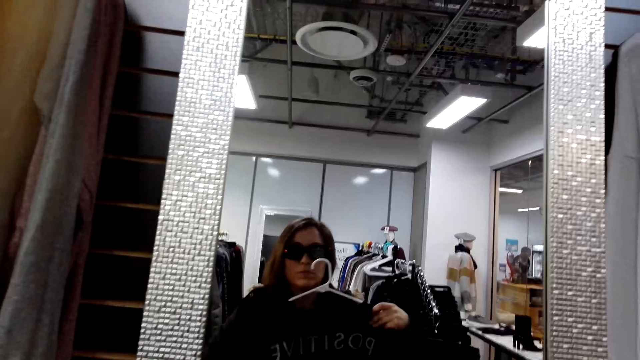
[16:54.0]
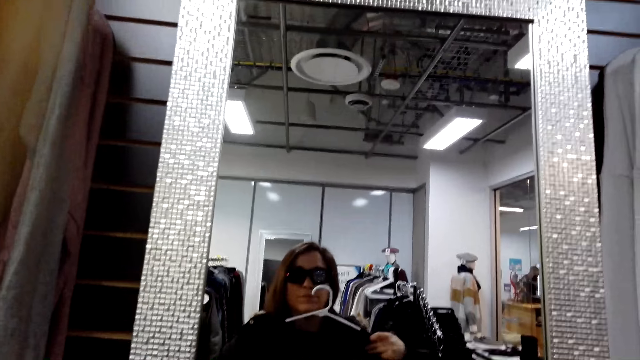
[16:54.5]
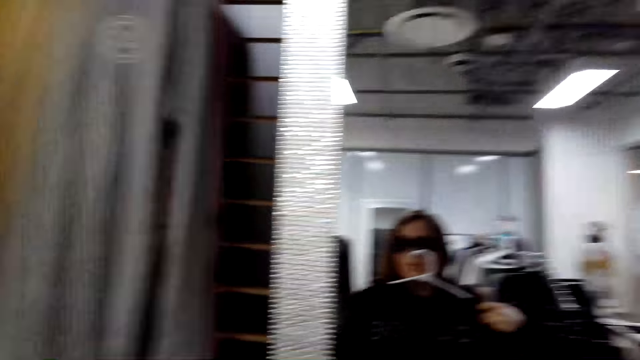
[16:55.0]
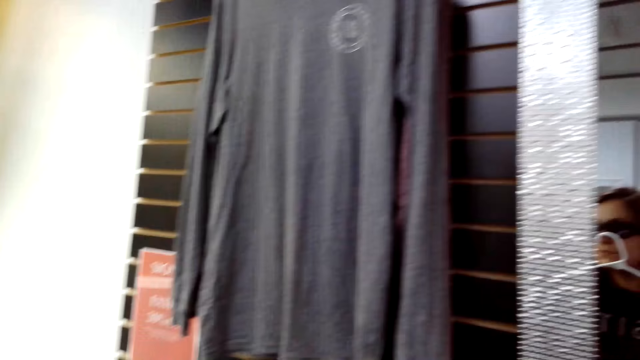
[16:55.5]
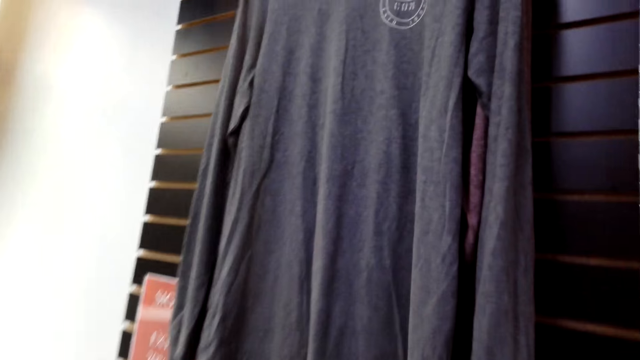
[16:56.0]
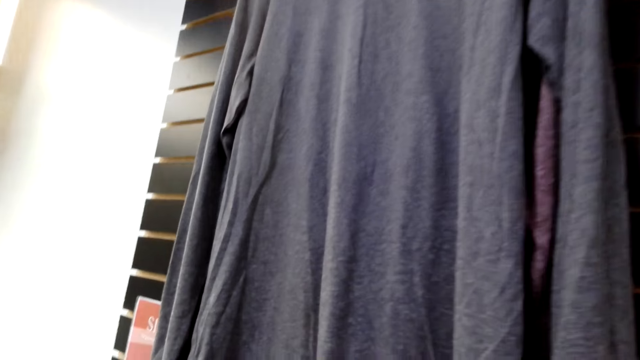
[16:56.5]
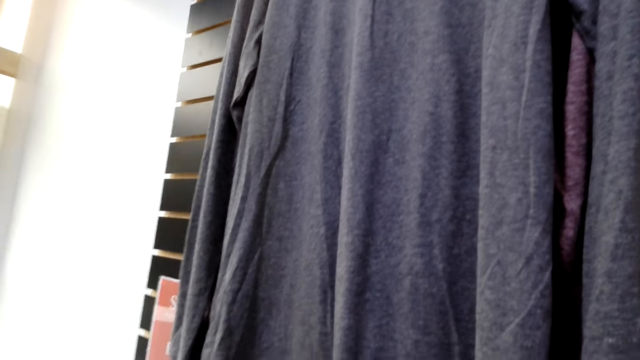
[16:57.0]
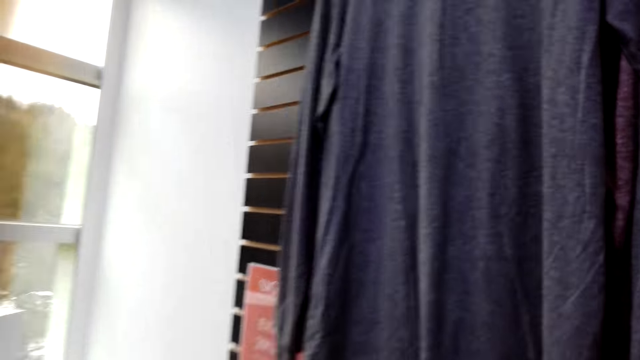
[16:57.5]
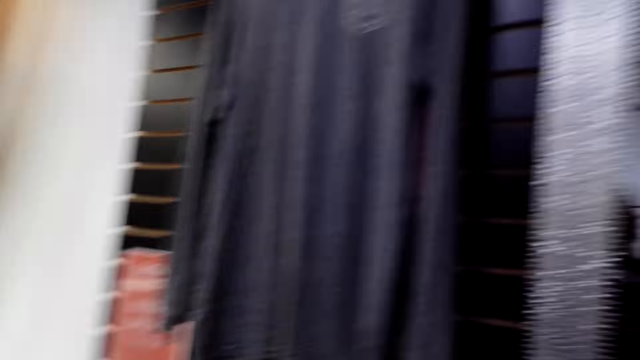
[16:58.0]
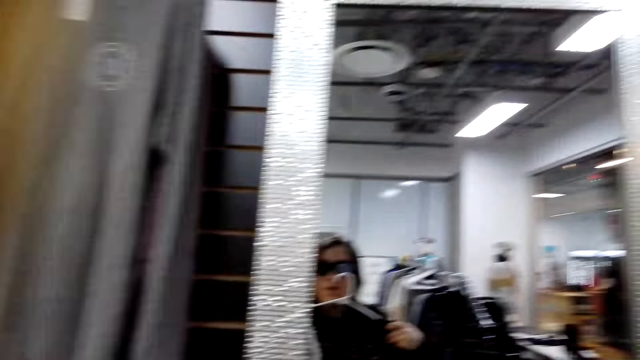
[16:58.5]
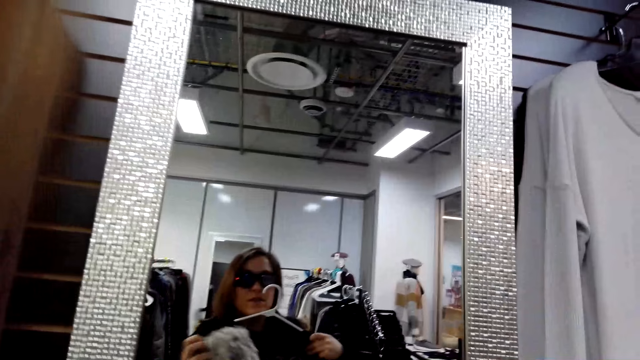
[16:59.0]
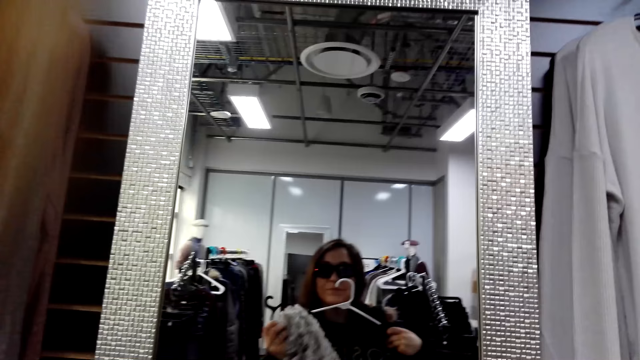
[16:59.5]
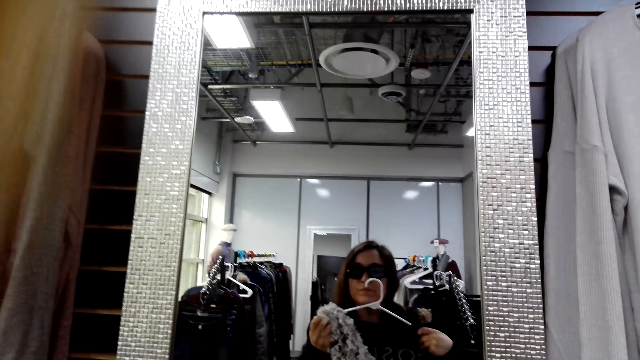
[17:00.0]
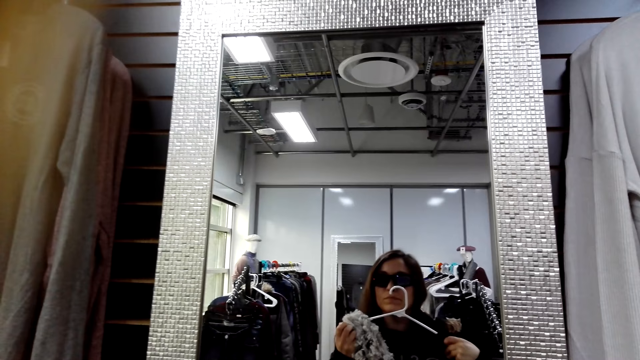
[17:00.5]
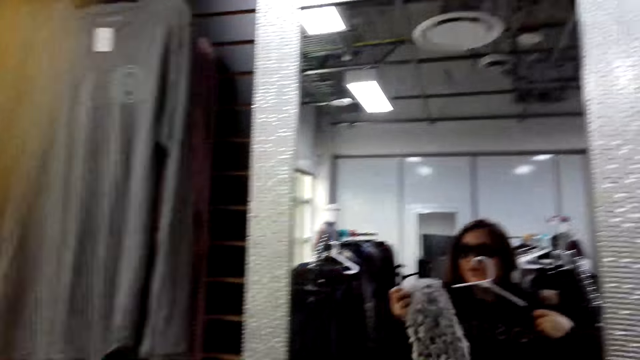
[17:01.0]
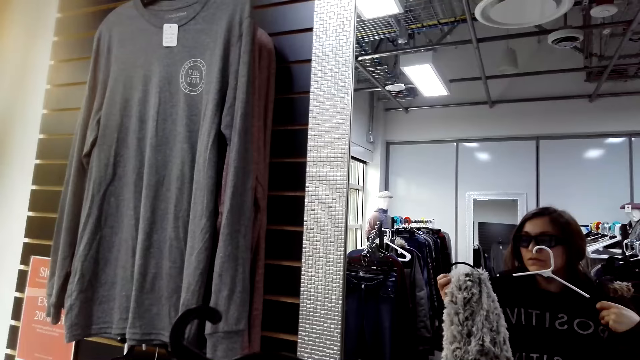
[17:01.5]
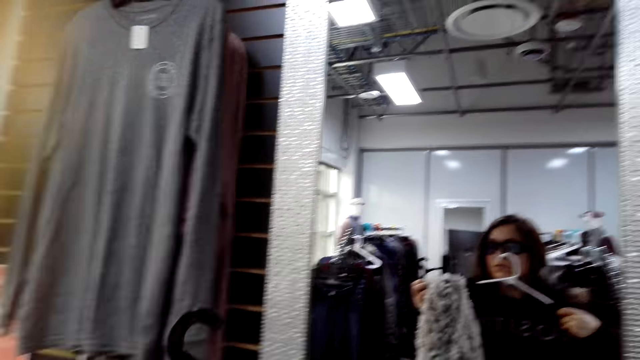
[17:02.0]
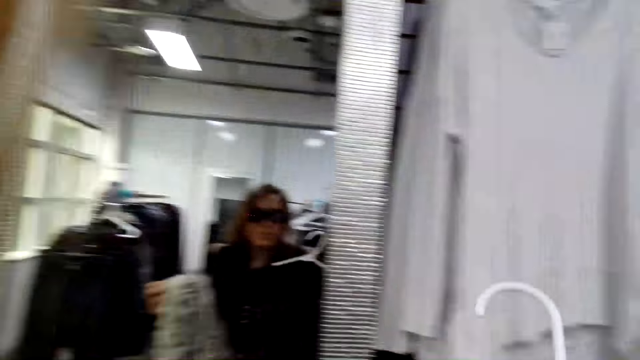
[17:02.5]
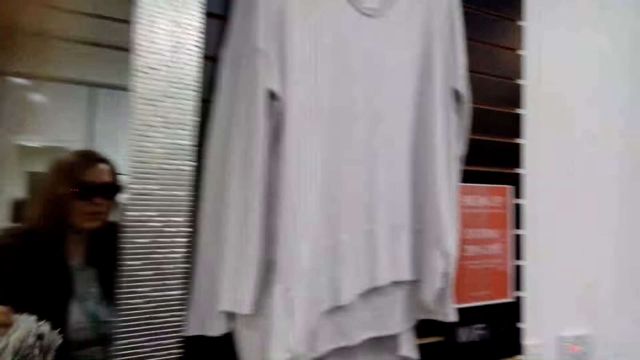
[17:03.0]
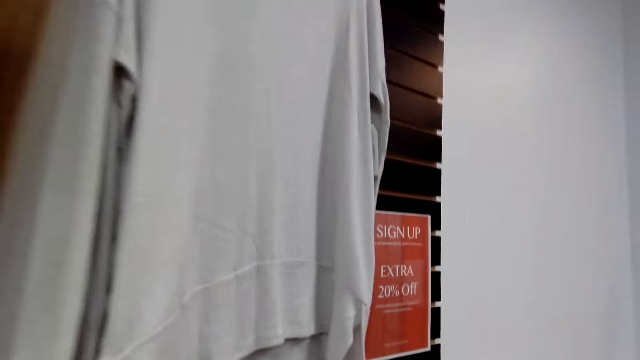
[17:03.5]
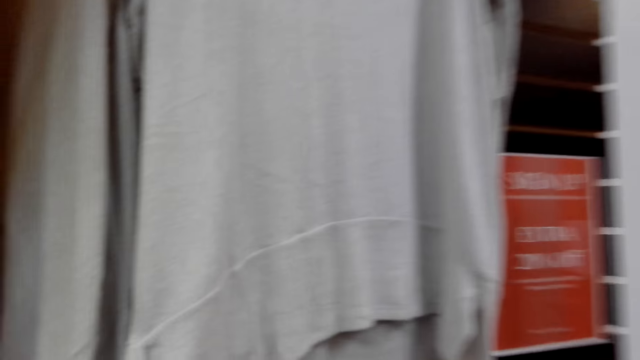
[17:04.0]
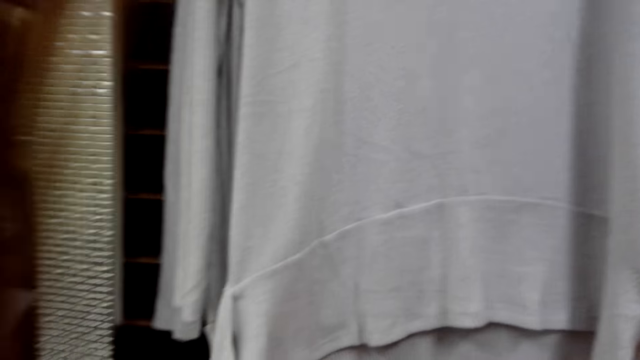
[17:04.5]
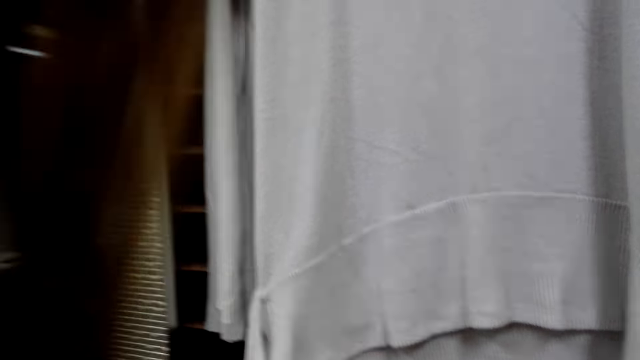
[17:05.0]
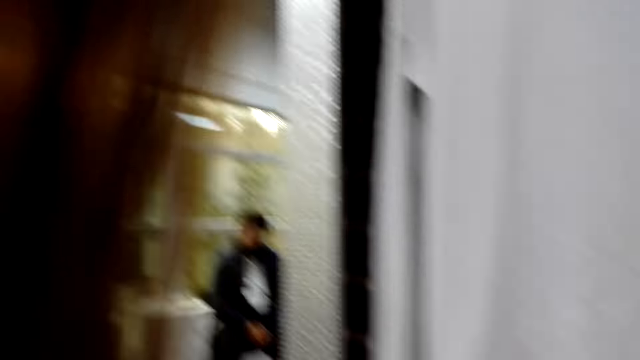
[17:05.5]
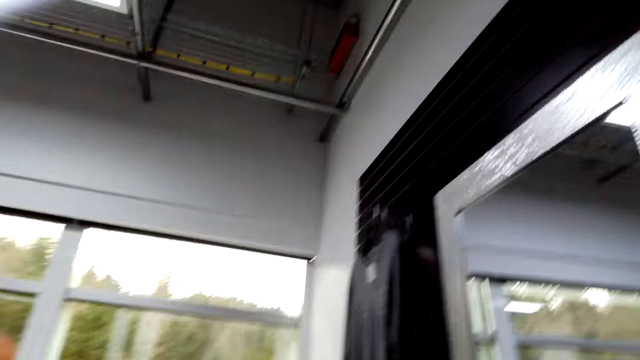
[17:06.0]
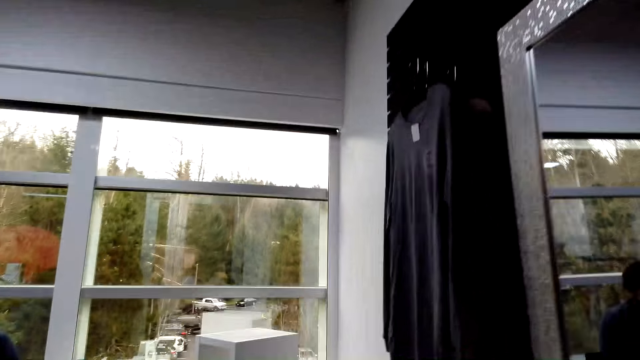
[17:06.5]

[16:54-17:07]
The camera wearer fits the cloth on the mirror. A man coughs. The camera wearer looks around and murmurs. They speak to the man. The man speaks to the camera wearer. The camera wearer speaks to the man. They walk in the clothes store.

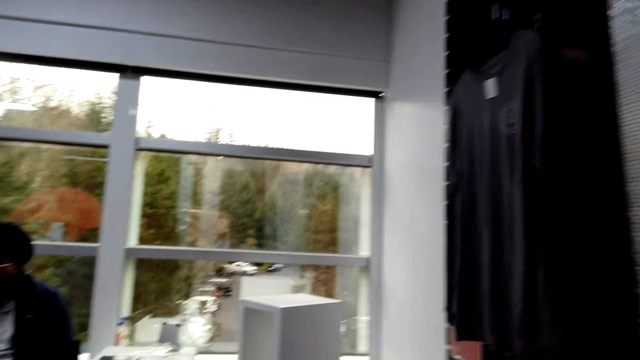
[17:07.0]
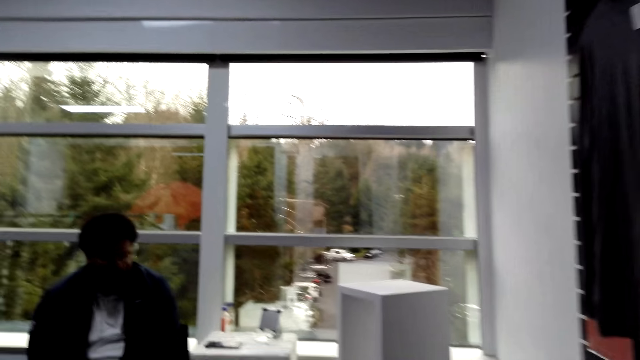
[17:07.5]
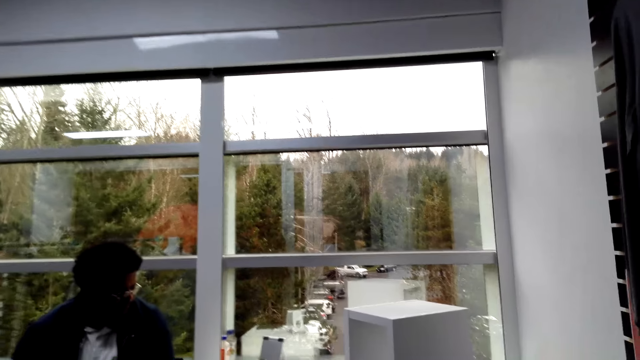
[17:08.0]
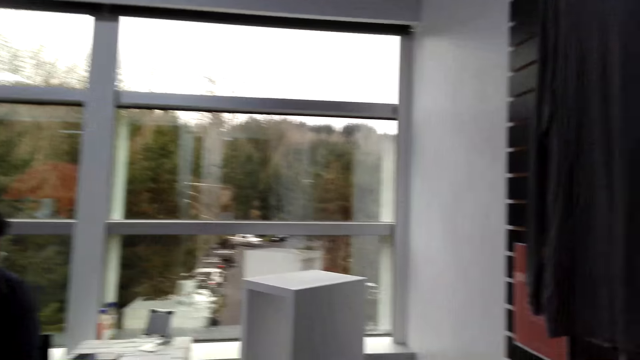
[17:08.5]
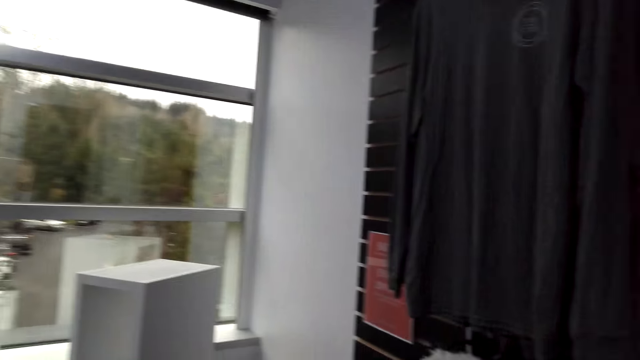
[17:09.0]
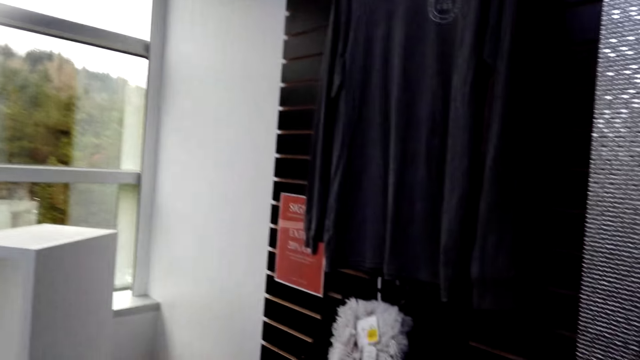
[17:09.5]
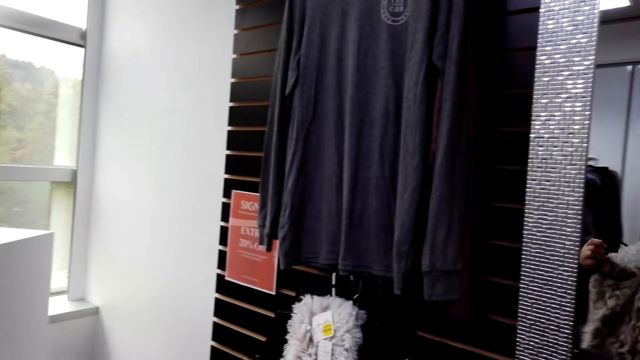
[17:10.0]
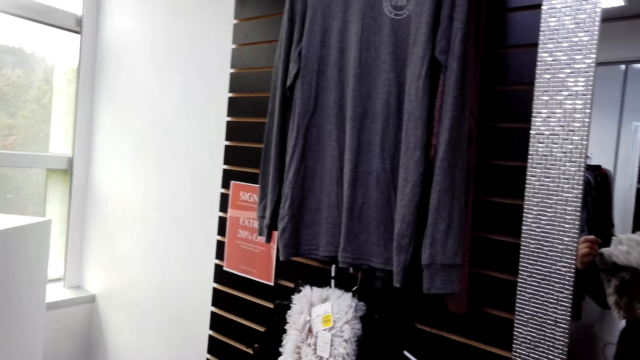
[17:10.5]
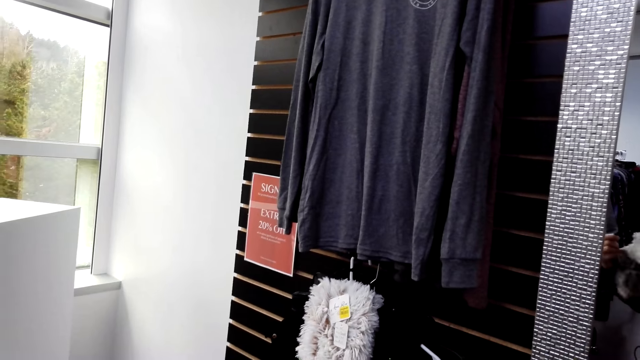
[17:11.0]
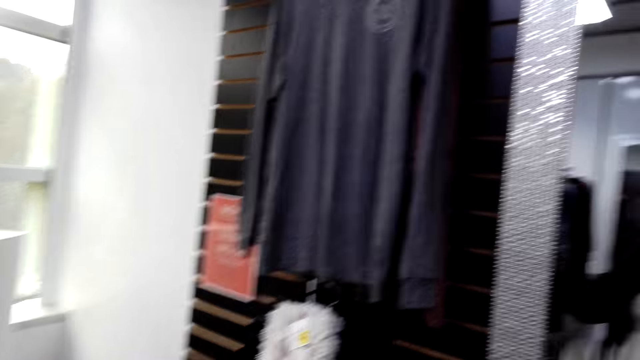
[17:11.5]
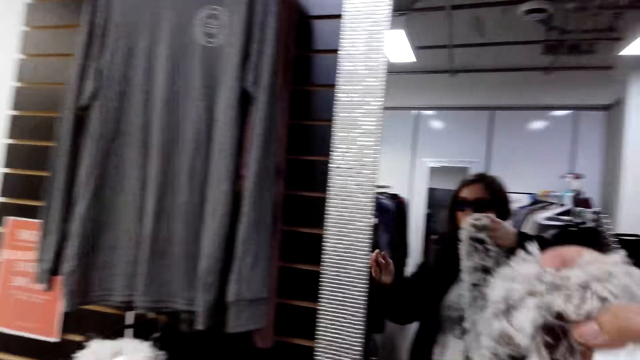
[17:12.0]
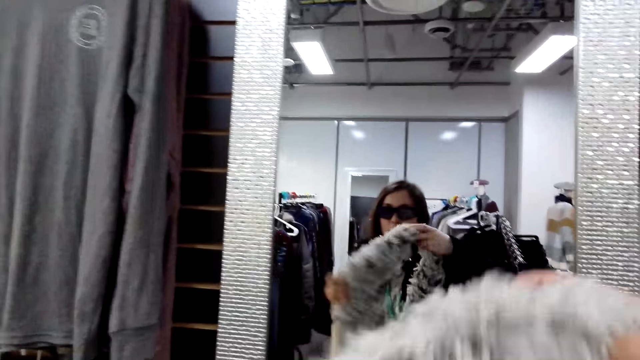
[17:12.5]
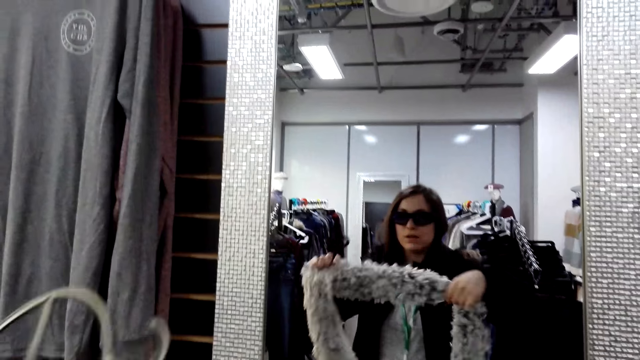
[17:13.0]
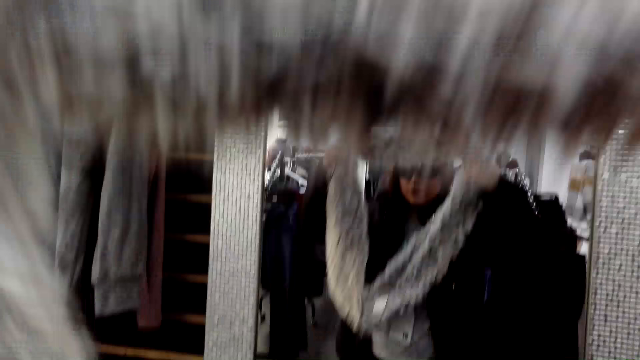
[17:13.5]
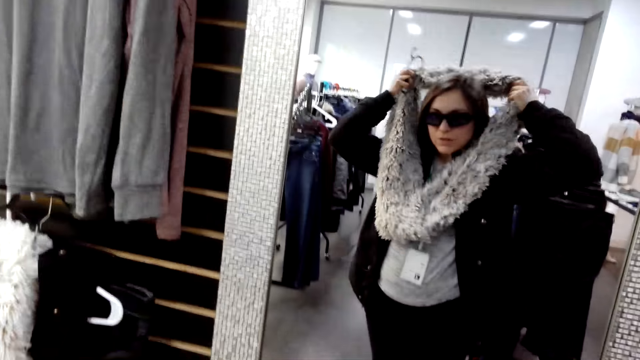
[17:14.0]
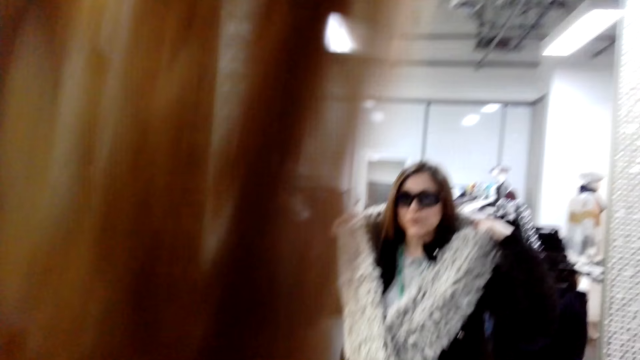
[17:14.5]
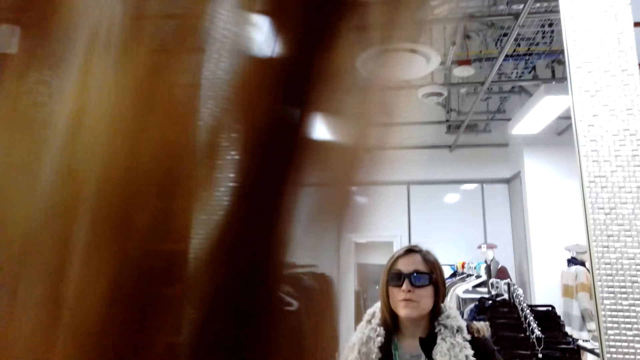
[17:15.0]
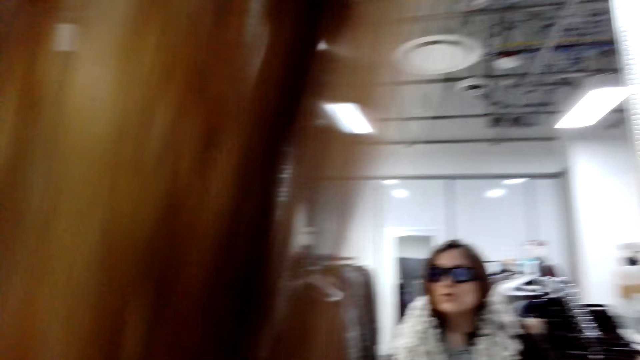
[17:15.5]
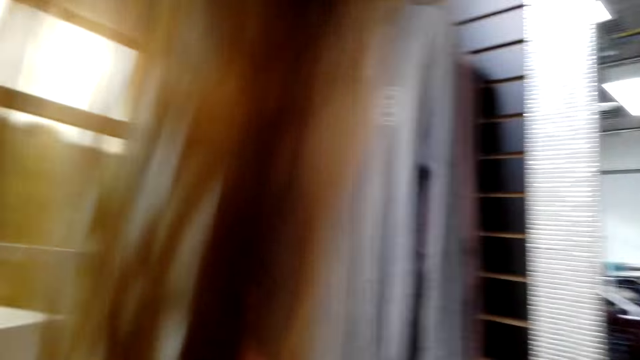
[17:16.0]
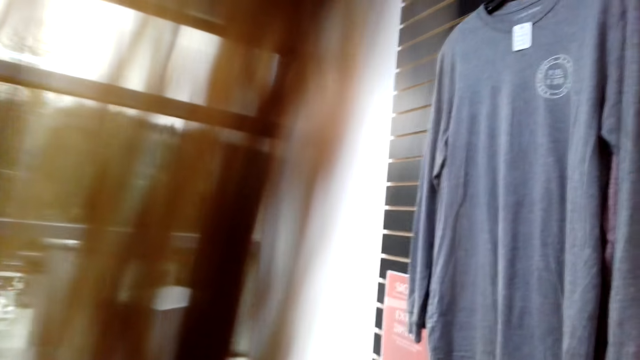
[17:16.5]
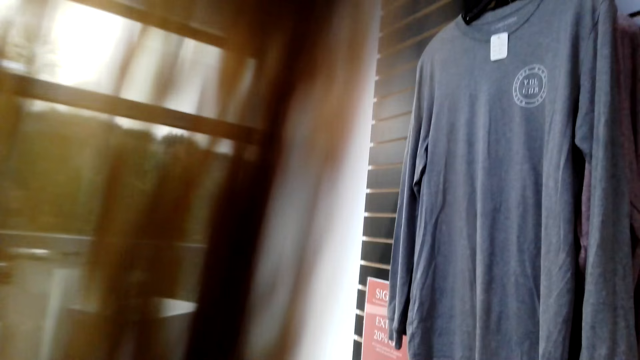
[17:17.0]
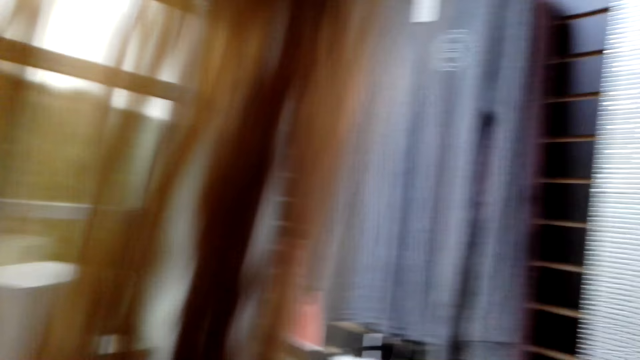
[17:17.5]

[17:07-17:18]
A man speaks to the camera wearer. The camera wearer walks in the clothes store. They sing. They hold a scarf. They put the scarf on. They speak to the man.
